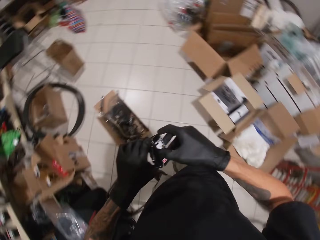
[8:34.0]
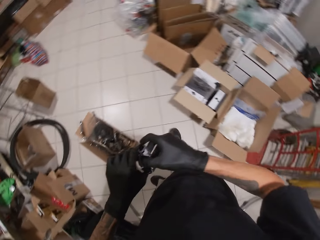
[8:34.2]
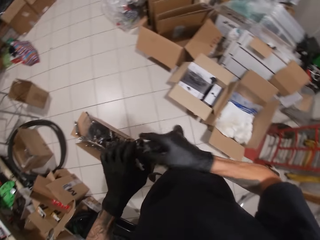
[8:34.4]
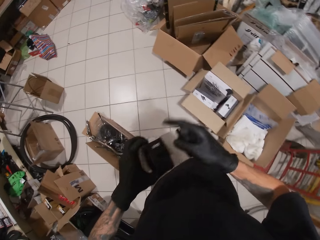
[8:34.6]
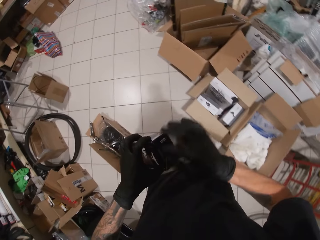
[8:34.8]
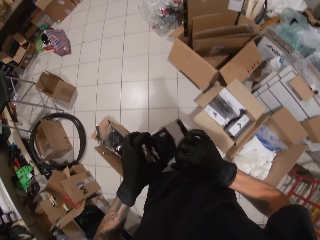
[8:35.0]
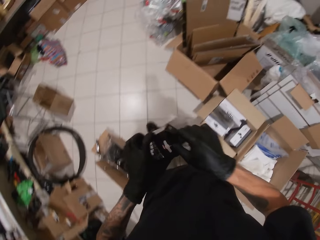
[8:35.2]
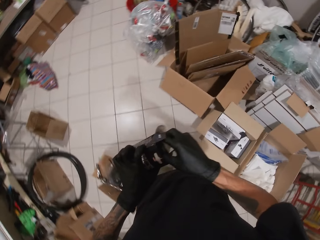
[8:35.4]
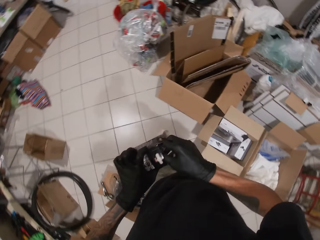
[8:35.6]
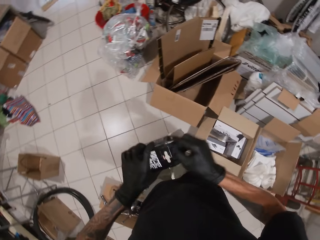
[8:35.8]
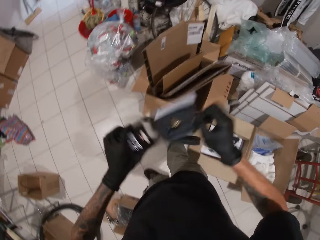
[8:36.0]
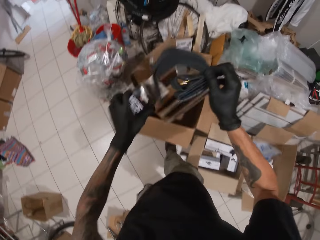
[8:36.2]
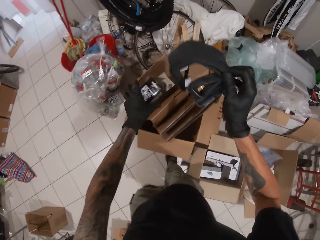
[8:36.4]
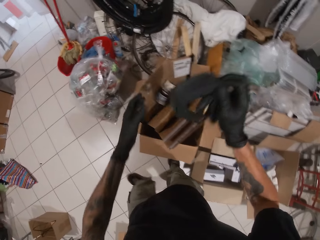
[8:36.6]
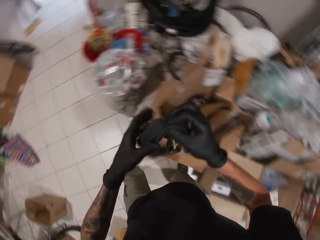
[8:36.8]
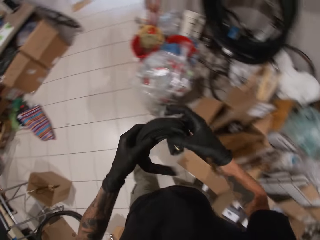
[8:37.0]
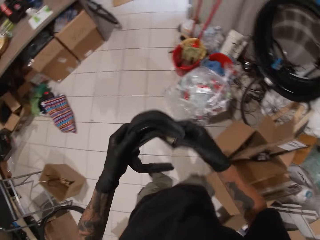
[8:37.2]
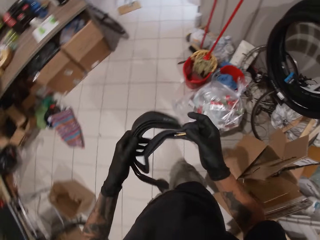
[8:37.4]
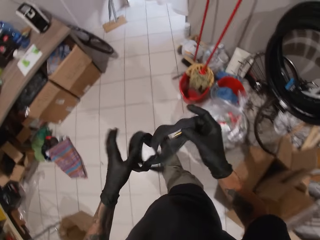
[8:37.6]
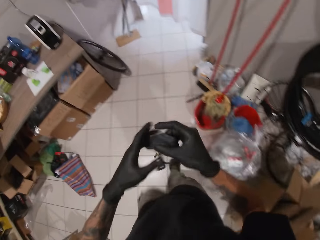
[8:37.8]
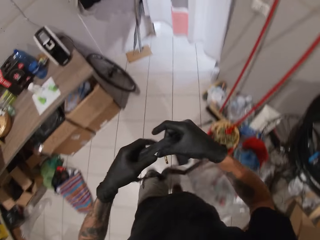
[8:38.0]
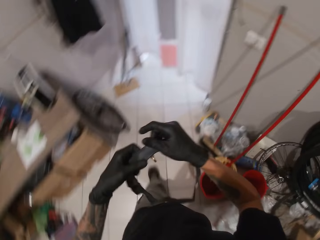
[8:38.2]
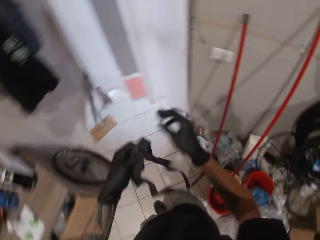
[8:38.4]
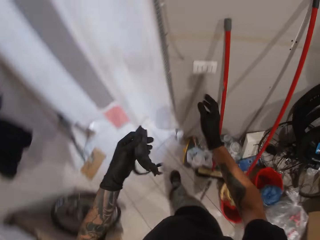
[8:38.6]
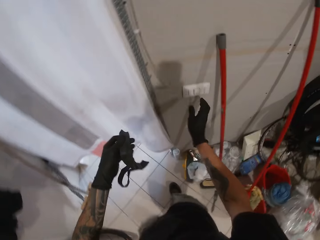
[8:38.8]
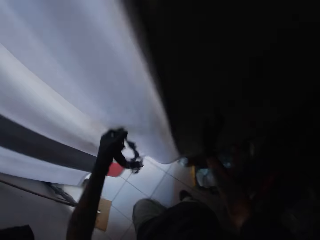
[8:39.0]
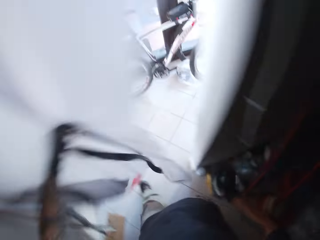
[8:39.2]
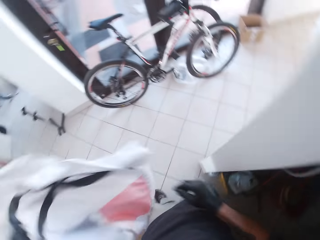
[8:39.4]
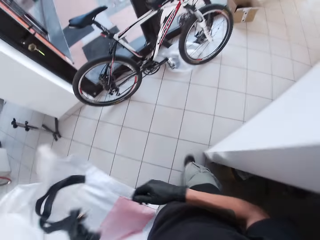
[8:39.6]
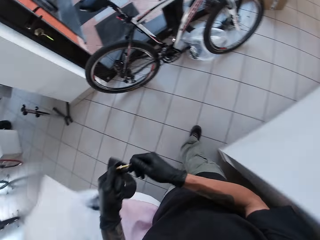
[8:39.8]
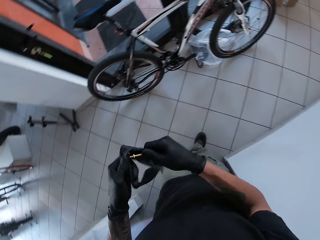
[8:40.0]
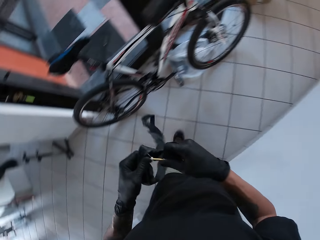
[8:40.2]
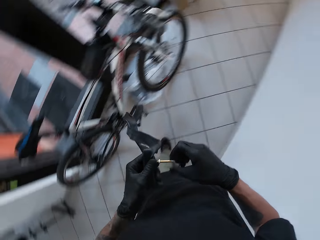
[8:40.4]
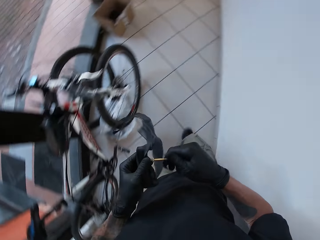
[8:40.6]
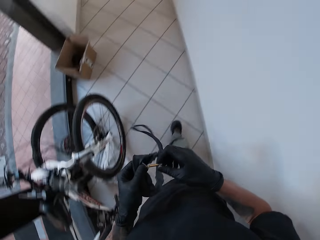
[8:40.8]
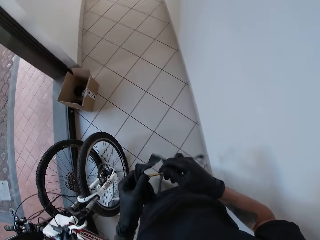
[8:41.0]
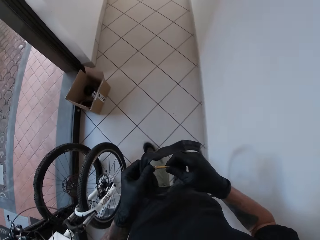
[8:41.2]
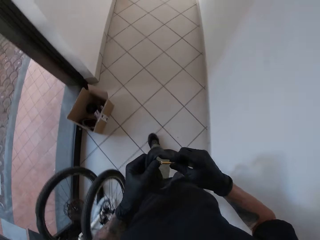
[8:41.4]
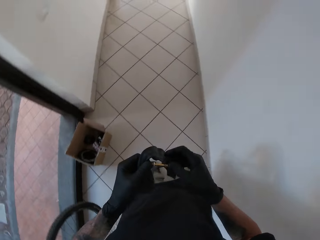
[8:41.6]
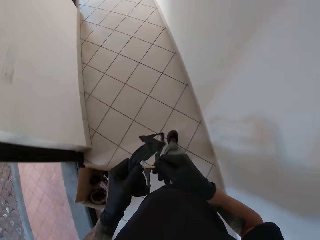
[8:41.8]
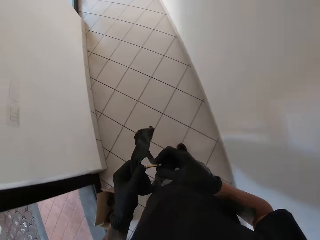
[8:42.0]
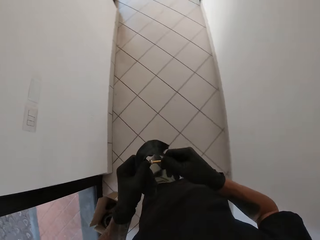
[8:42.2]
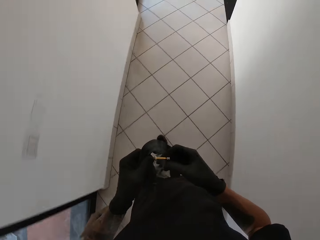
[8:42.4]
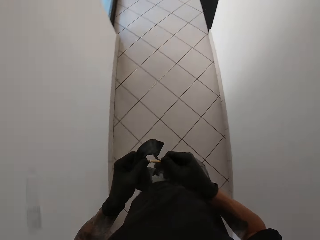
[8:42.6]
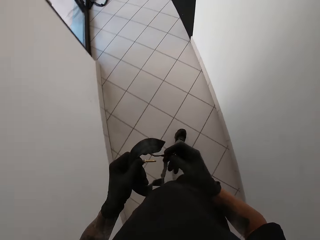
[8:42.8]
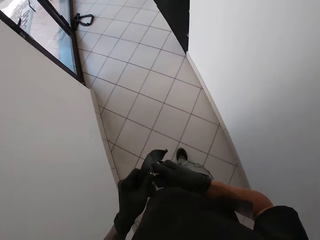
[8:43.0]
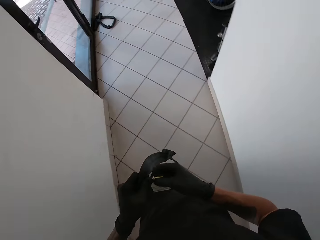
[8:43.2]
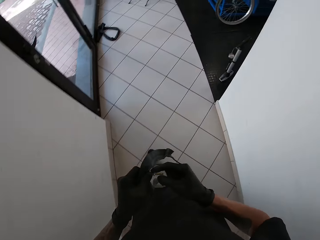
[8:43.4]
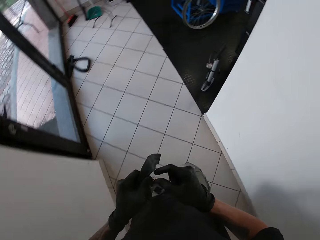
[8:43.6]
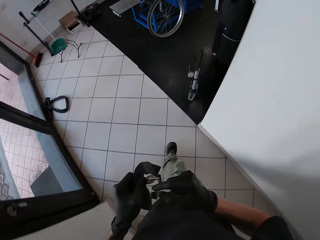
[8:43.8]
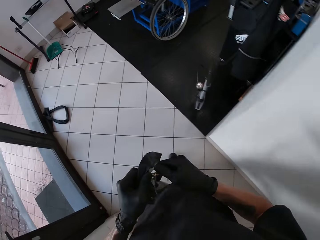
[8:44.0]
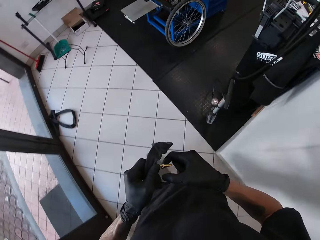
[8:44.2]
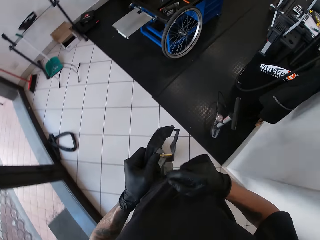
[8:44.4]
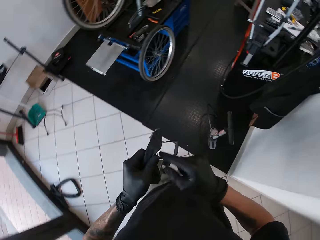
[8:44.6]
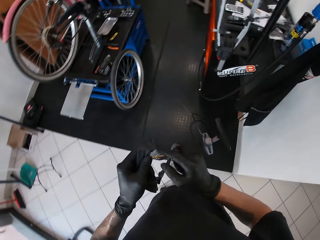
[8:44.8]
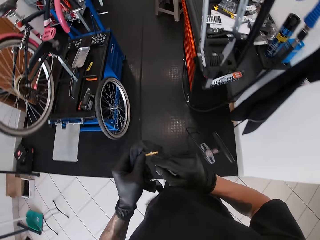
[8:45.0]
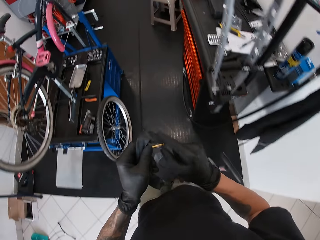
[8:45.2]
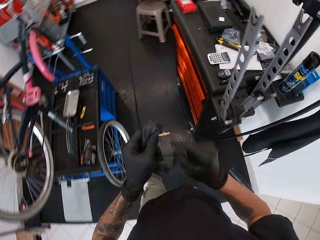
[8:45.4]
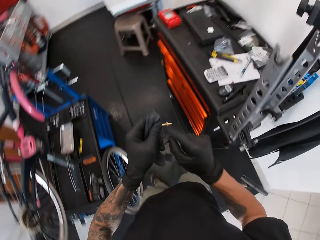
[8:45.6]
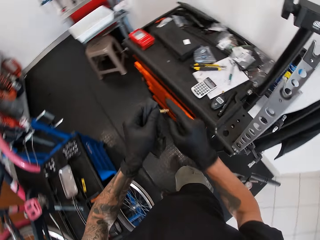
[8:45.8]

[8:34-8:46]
The camera wearer opens the pack with his right hand. He brings out a bicycle inner tube from the pack with his right hand. He drops the pack in a carton with his left hand. He unfolds the bicycle inner tube with both hands. He unfolds the pack. He switches off the light with his right hand. He moves the curtain with his left hand. He unscrews the bicycle inner tube valve with his right hand. He walks out of the room. He walks in the room.

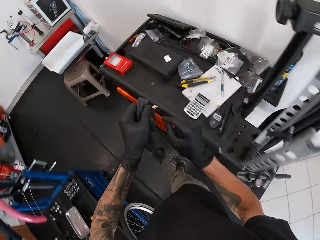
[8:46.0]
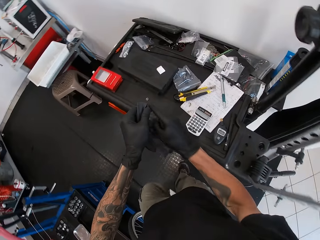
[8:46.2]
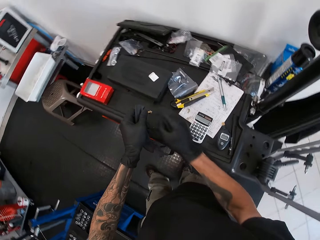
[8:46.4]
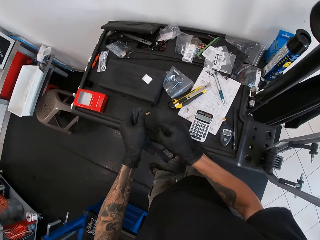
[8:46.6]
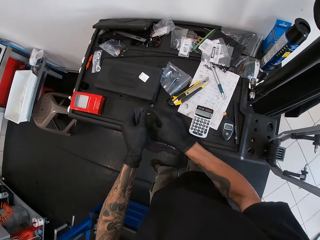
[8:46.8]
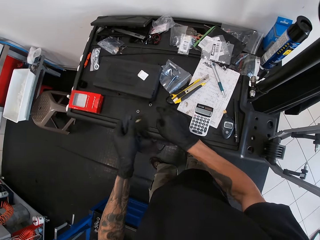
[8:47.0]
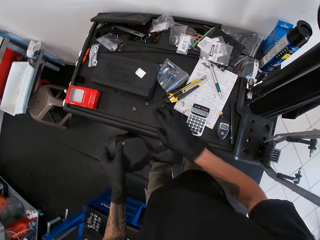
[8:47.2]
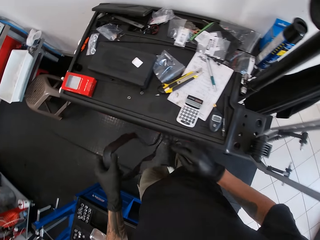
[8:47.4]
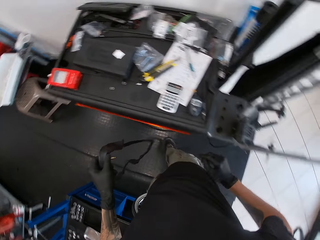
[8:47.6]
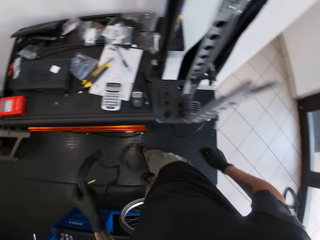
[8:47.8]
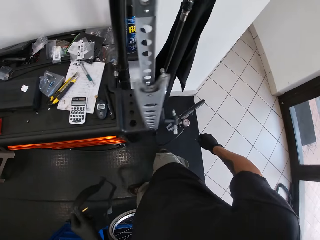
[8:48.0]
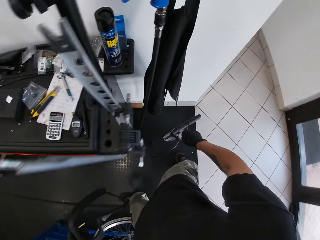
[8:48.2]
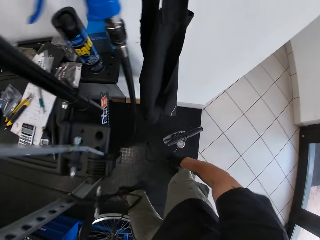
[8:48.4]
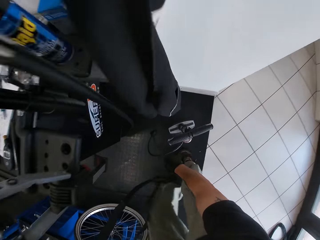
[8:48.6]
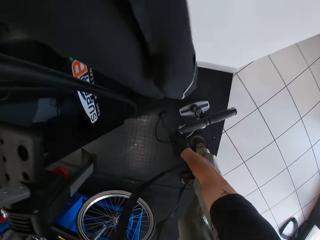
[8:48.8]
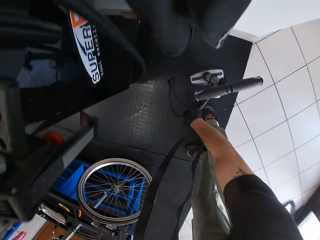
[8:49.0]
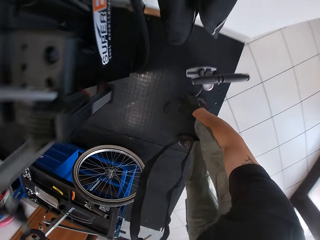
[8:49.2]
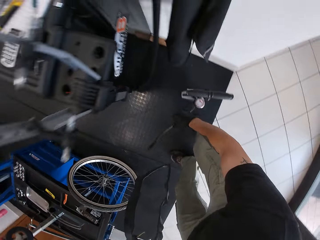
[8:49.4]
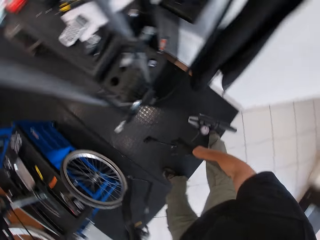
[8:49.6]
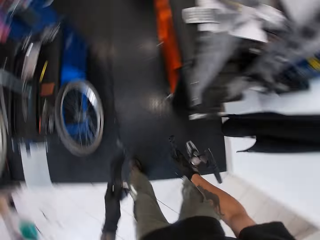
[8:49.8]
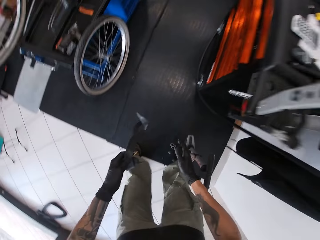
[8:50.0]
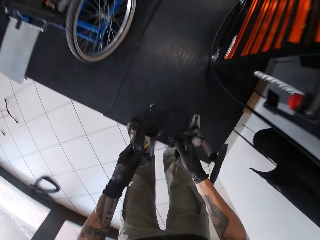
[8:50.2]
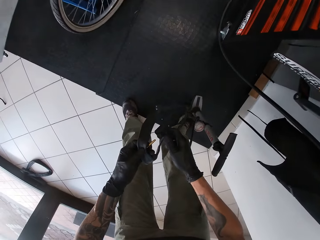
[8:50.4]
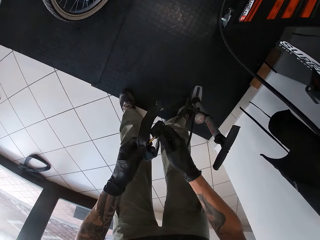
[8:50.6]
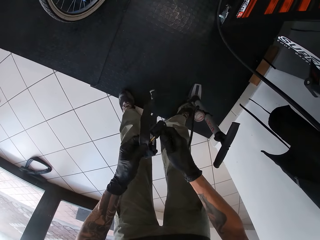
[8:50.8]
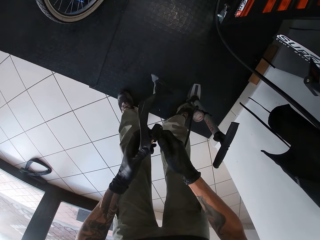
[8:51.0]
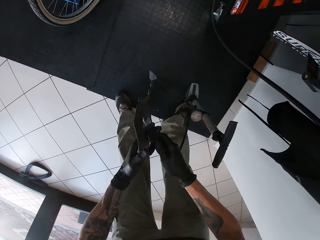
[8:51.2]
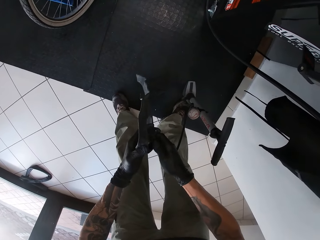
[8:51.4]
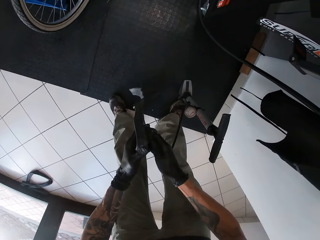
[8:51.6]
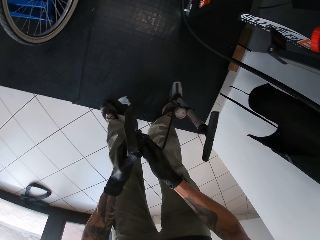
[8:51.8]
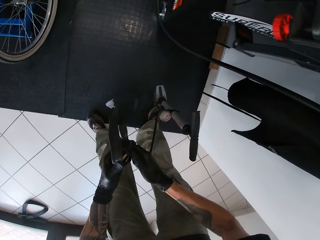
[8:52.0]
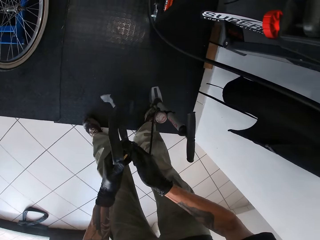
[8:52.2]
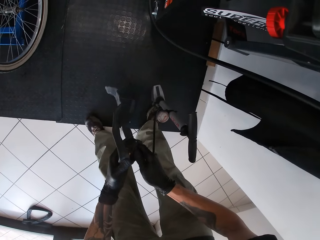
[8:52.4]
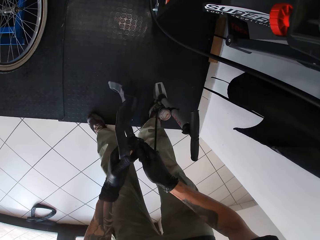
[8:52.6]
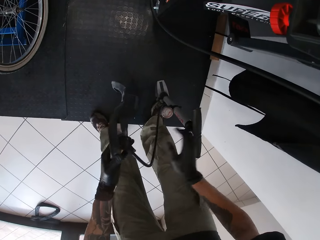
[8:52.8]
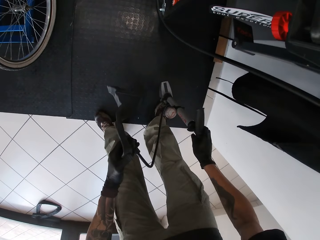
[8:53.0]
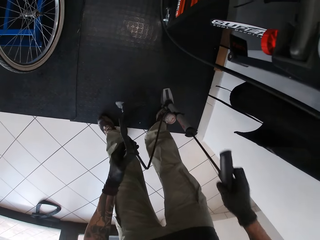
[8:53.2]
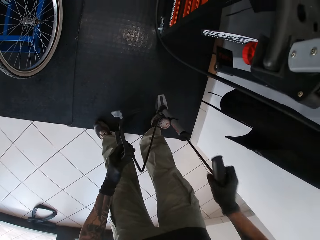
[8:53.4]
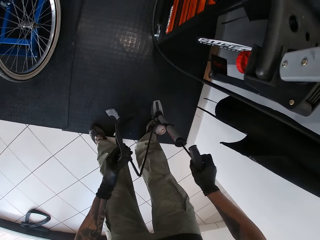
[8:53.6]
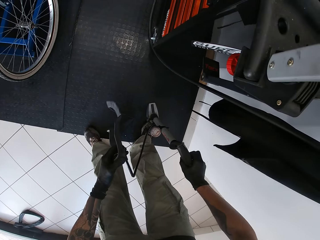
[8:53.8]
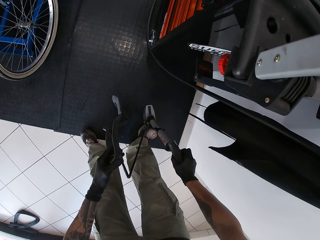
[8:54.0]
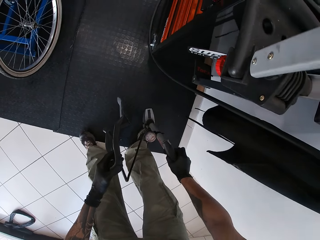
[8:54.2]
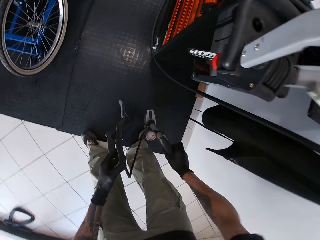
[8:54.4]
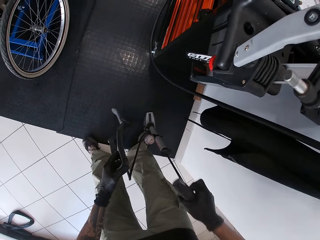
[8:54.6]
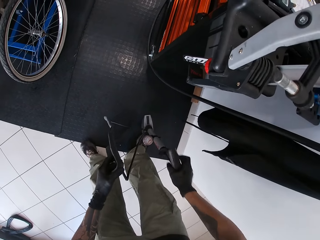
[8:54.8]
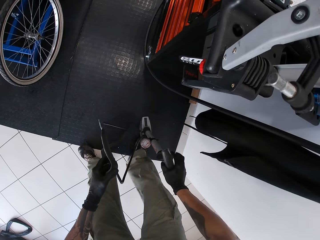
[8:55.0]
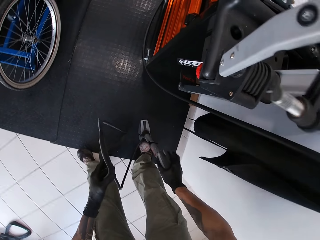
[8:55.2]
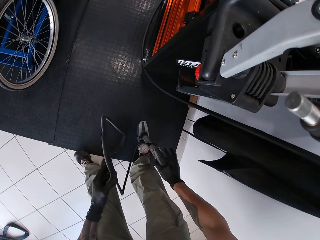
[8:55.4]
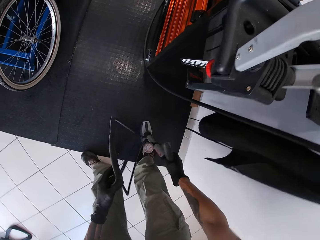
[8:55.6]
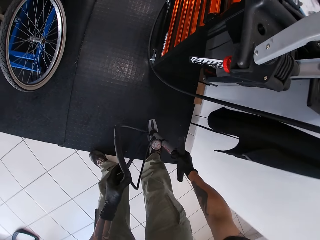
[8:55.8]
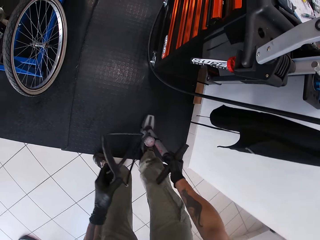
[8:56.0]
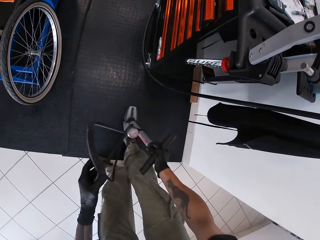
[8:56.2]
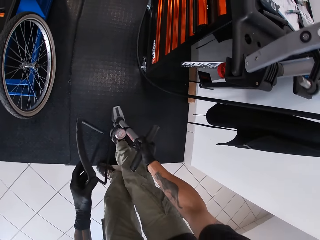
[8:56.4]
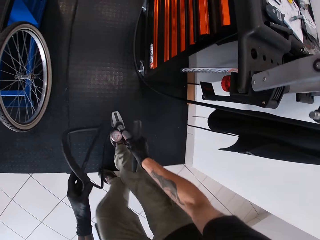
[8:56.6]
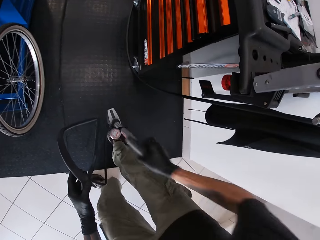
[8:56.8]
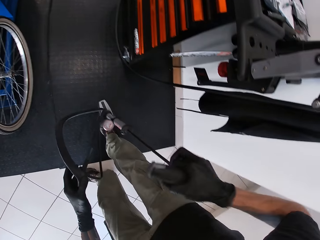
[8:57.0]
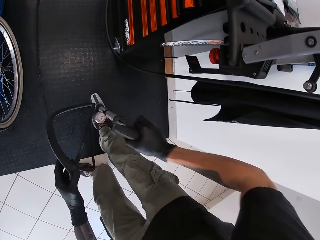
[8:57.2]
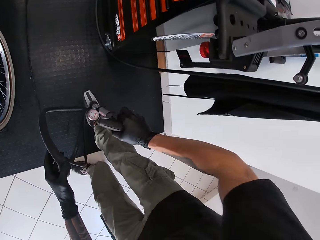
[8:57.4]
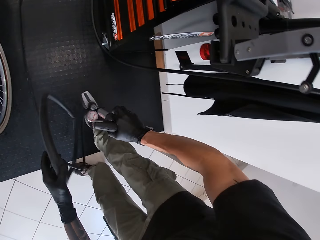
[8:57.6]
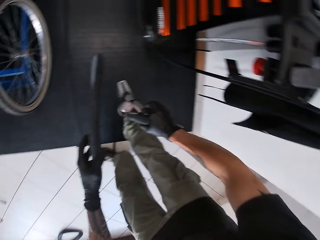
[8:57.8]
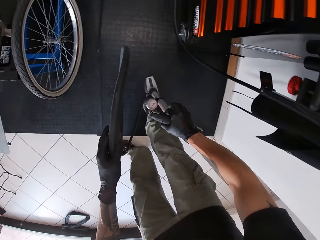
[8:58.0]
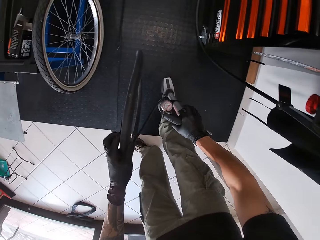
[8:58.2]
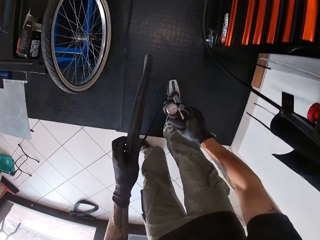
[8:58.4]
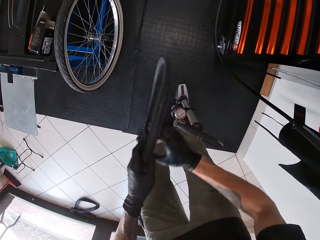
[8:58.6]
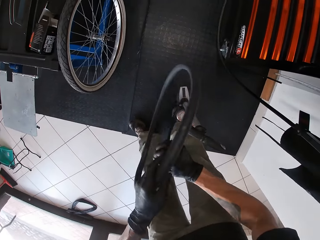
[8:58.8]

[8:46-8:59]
The camera wearer drops the screws of the bicycle inner tube valve on the drawer with his right hand. He steps backwards. He picks up the bicycle pump valve from the floor with his right hand. He inserts the bicycle pump inside the bicycle inner tube valve with his right hand. He pumps the bicycle inner tube with the bicycle pump in his right hand. He moves the bicycle pump on the floor with his right hand. He steps forward. He pumps the bicycle inner tube with the bicycle pump in his right hand.
